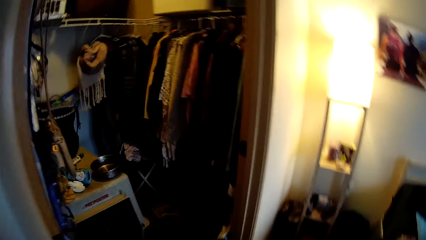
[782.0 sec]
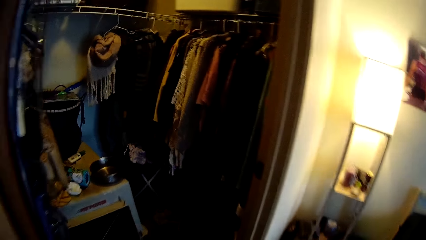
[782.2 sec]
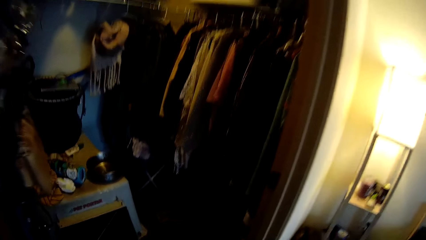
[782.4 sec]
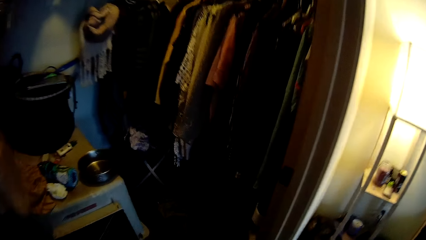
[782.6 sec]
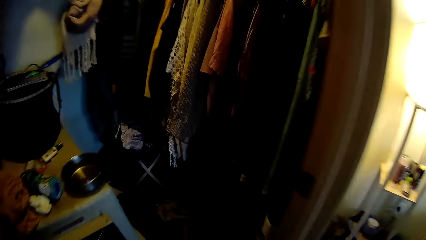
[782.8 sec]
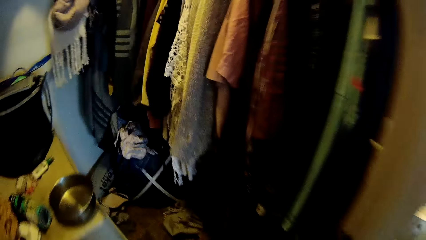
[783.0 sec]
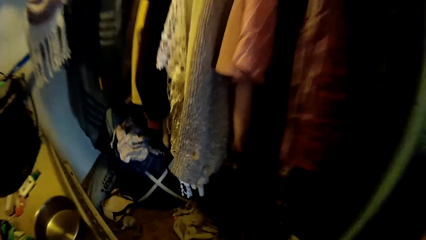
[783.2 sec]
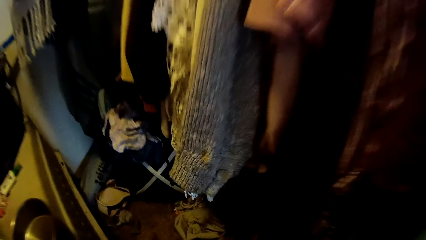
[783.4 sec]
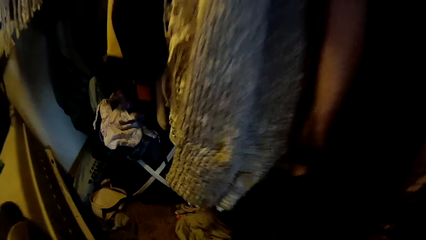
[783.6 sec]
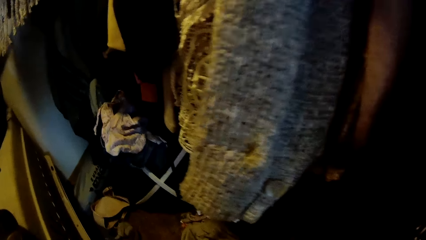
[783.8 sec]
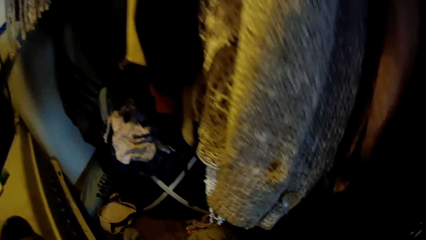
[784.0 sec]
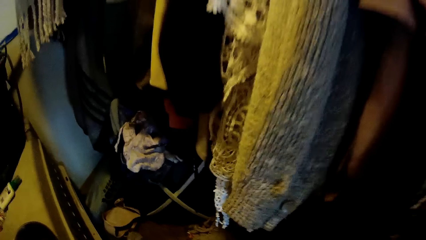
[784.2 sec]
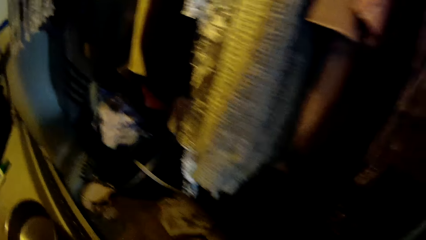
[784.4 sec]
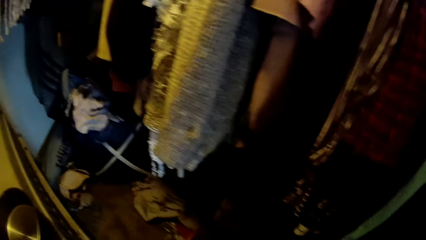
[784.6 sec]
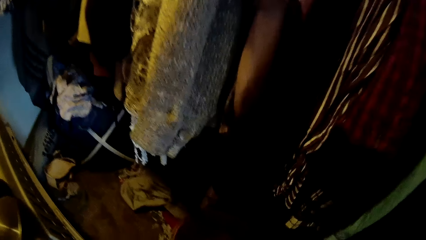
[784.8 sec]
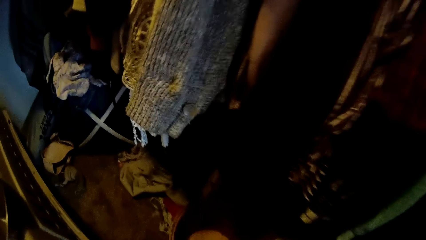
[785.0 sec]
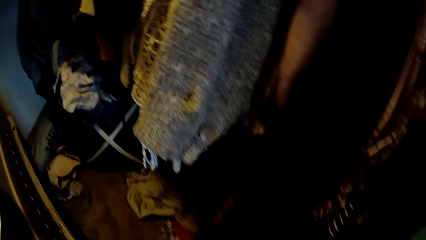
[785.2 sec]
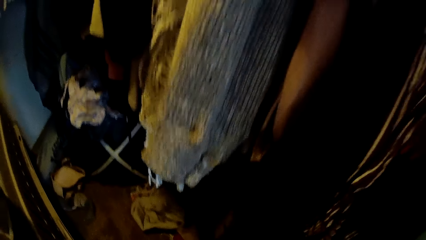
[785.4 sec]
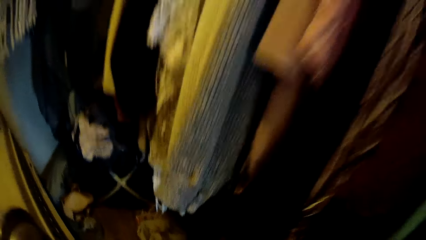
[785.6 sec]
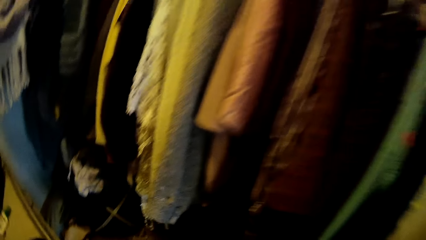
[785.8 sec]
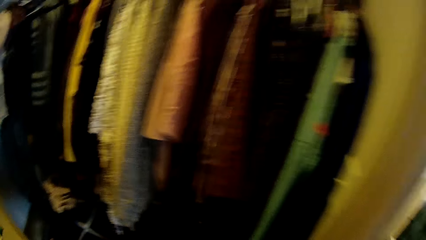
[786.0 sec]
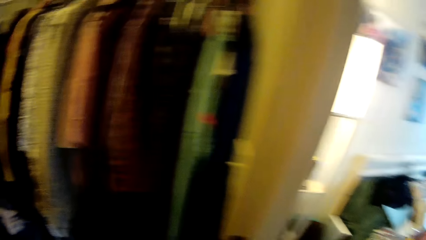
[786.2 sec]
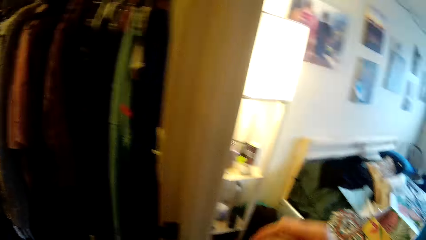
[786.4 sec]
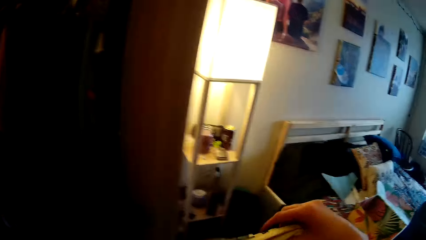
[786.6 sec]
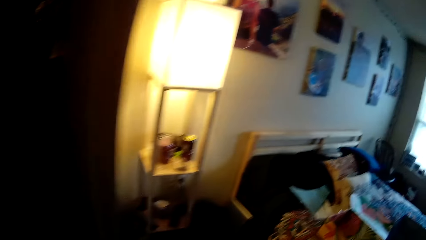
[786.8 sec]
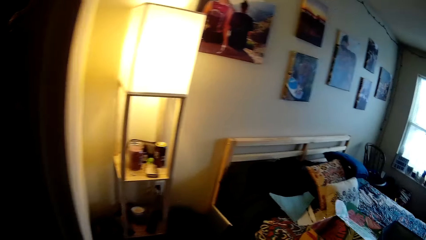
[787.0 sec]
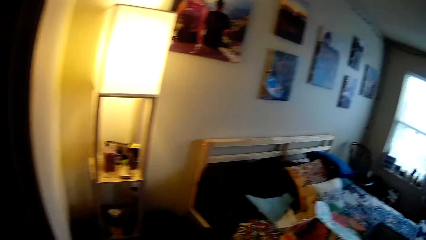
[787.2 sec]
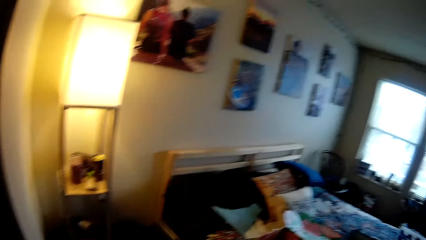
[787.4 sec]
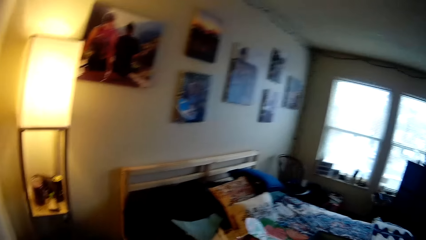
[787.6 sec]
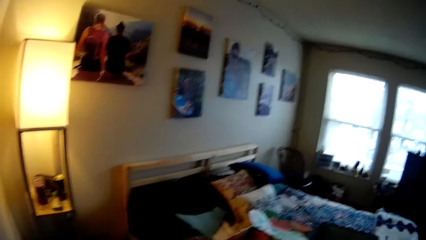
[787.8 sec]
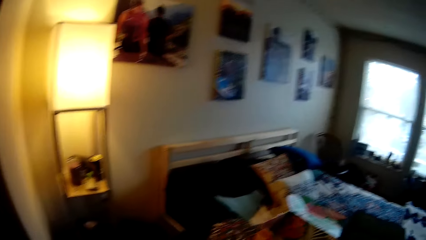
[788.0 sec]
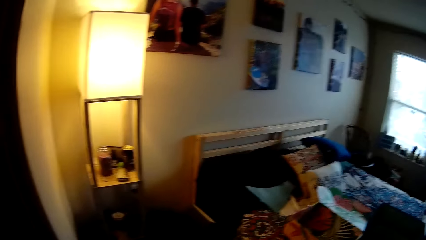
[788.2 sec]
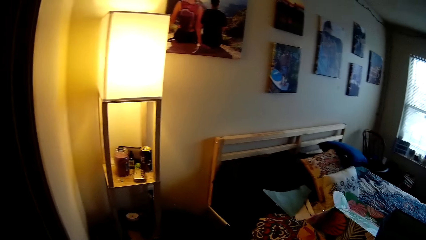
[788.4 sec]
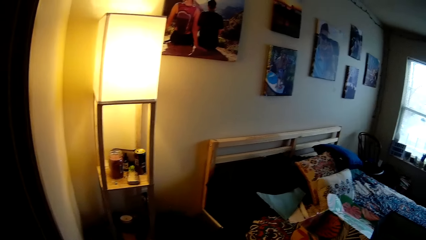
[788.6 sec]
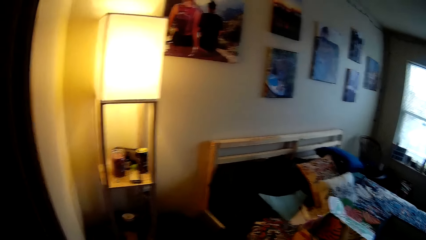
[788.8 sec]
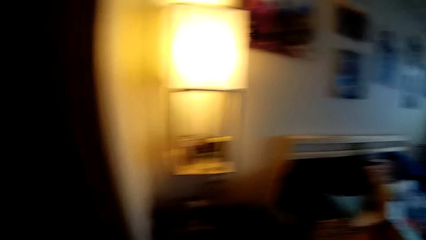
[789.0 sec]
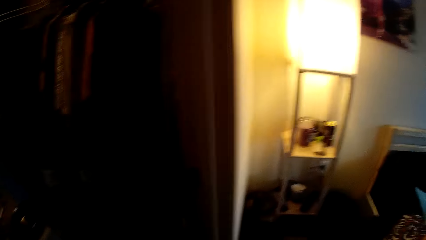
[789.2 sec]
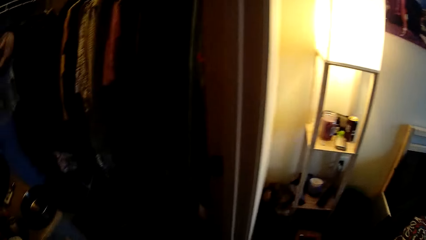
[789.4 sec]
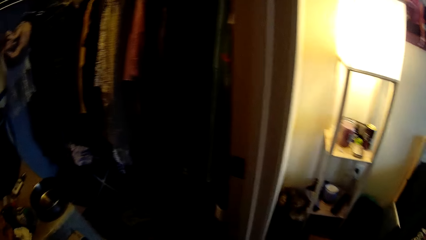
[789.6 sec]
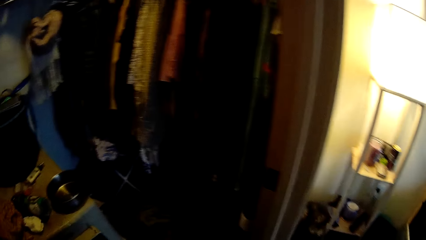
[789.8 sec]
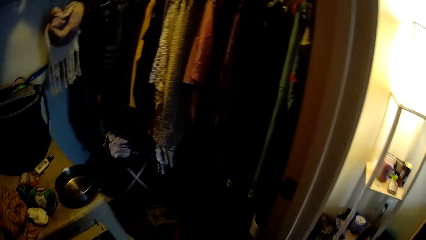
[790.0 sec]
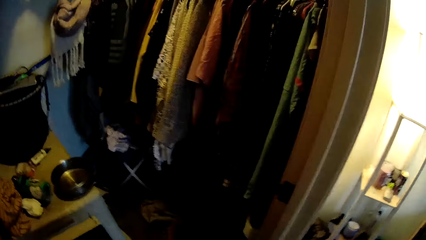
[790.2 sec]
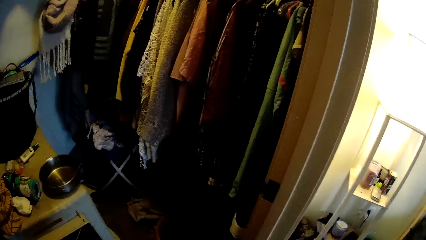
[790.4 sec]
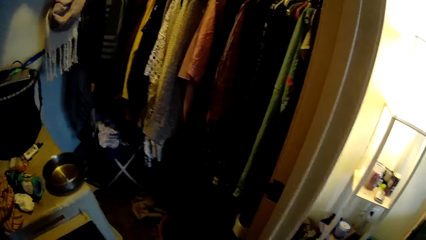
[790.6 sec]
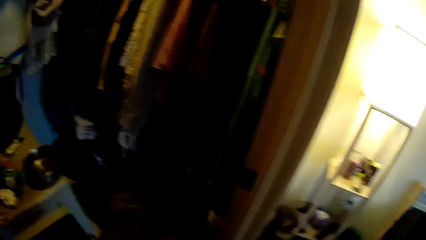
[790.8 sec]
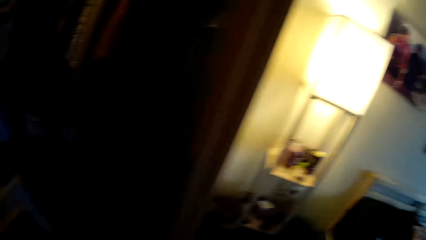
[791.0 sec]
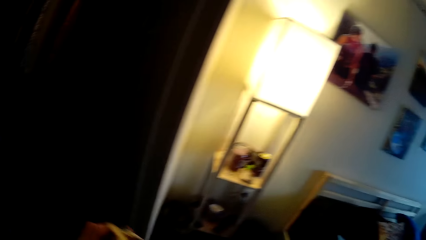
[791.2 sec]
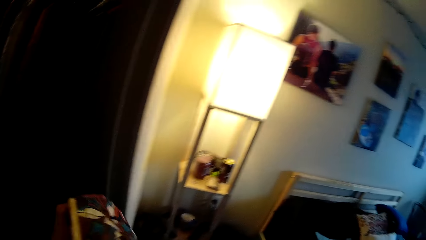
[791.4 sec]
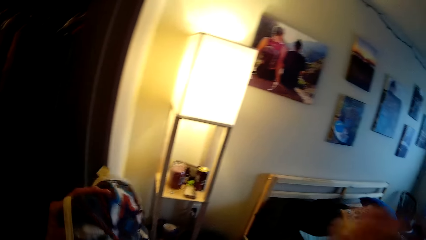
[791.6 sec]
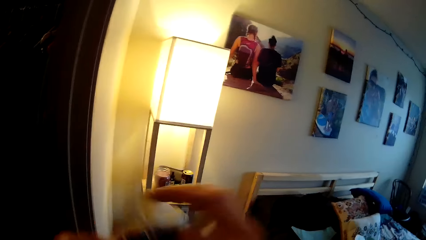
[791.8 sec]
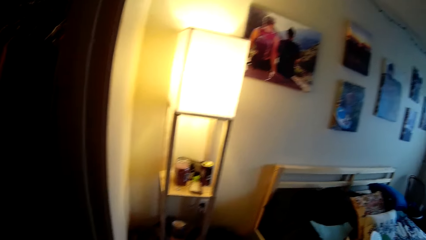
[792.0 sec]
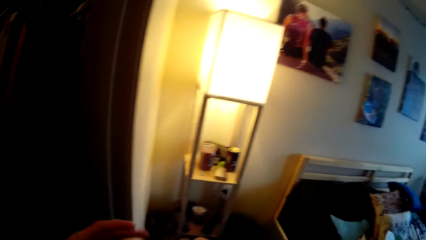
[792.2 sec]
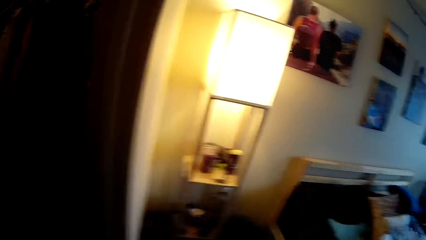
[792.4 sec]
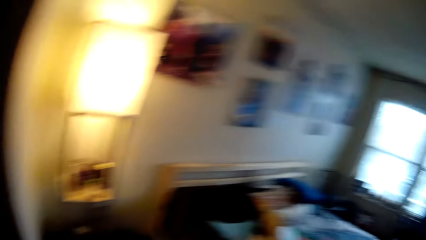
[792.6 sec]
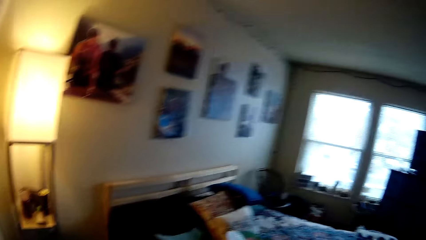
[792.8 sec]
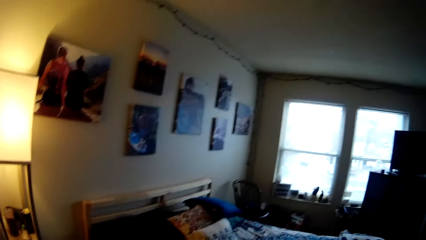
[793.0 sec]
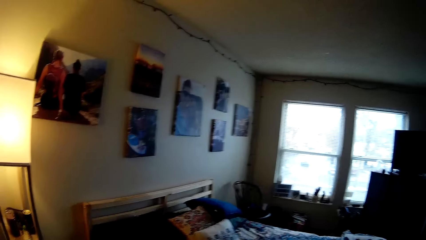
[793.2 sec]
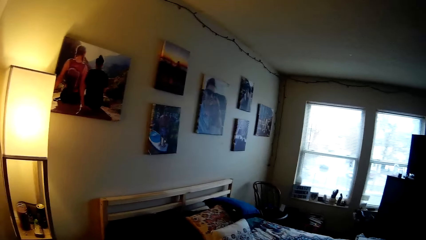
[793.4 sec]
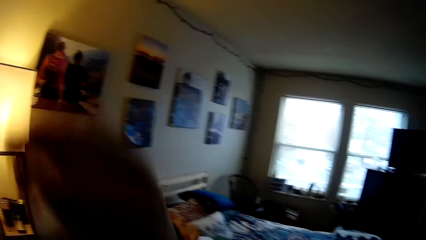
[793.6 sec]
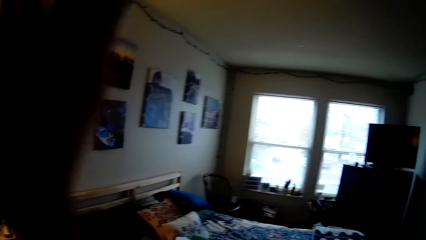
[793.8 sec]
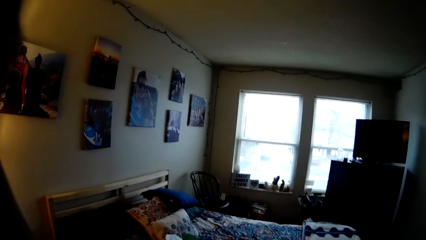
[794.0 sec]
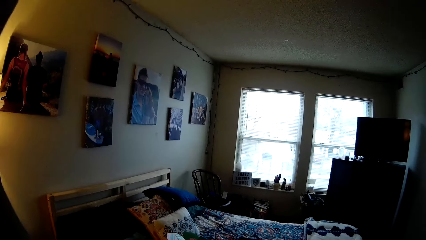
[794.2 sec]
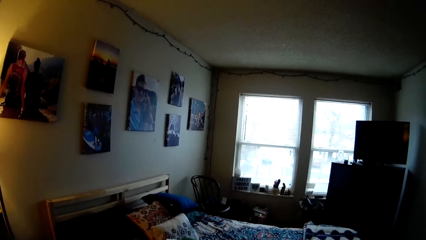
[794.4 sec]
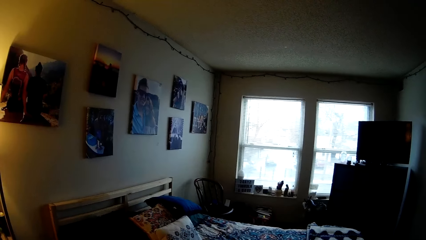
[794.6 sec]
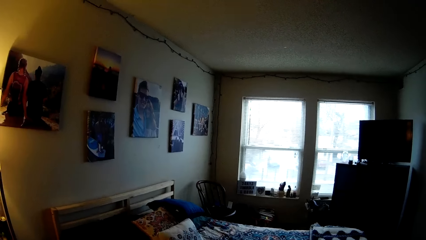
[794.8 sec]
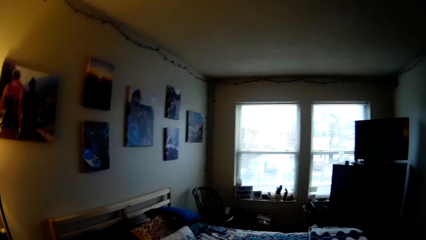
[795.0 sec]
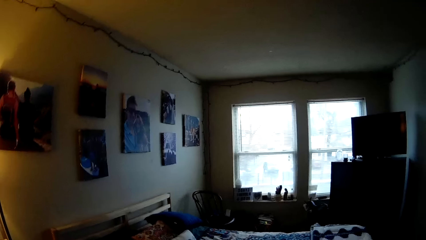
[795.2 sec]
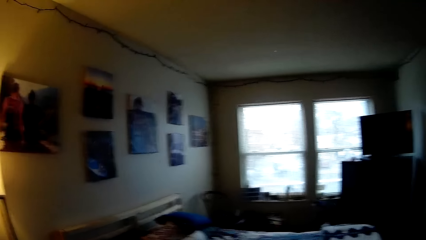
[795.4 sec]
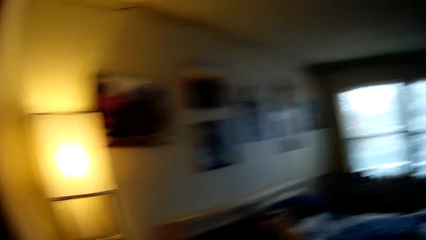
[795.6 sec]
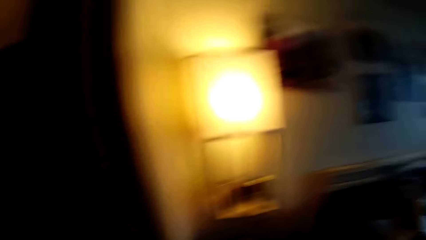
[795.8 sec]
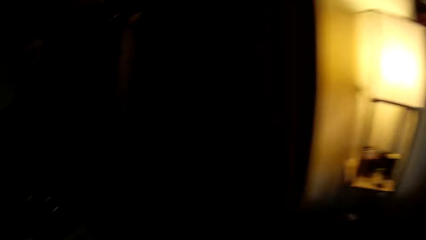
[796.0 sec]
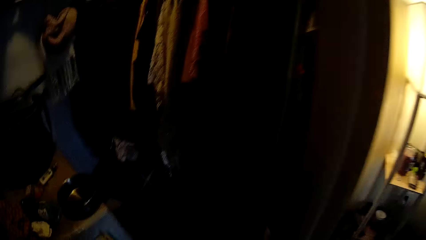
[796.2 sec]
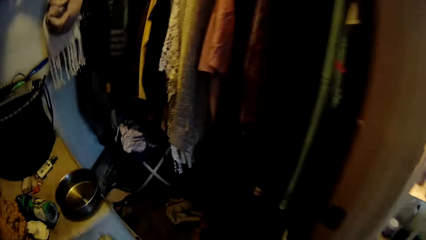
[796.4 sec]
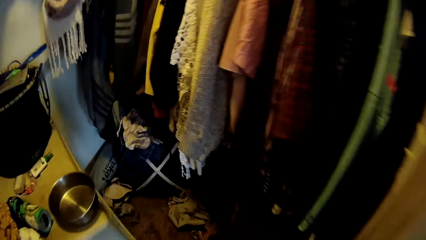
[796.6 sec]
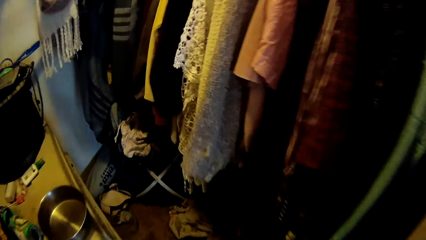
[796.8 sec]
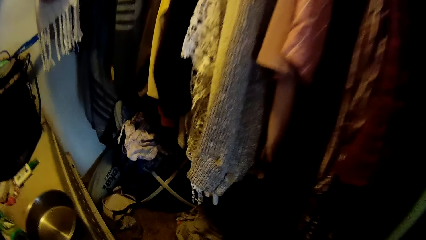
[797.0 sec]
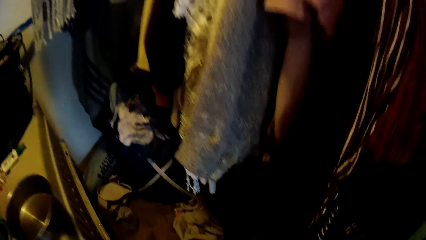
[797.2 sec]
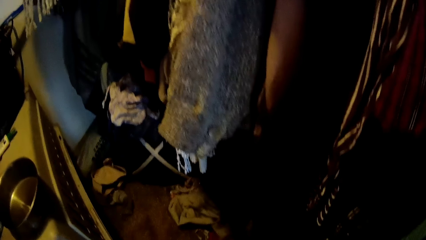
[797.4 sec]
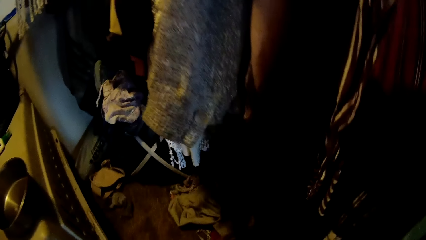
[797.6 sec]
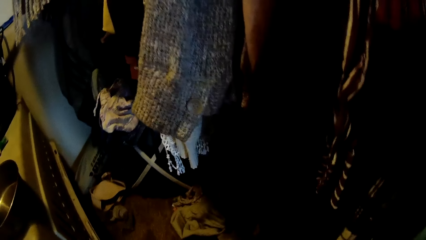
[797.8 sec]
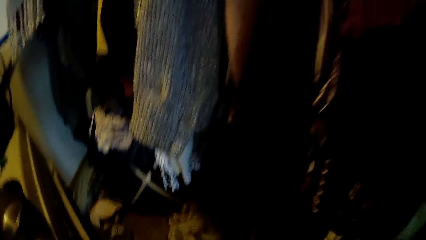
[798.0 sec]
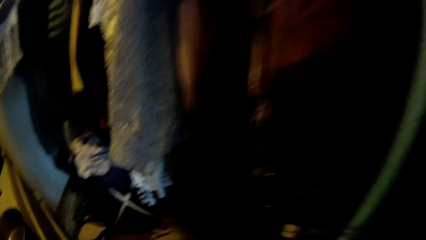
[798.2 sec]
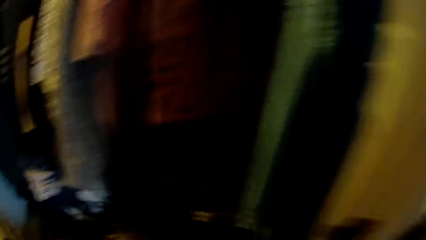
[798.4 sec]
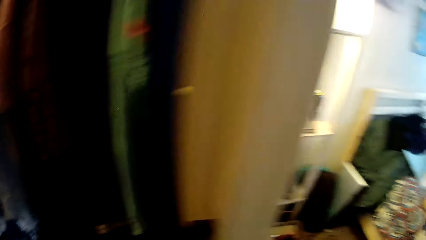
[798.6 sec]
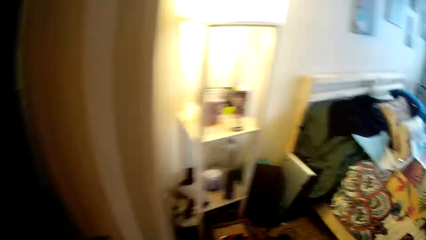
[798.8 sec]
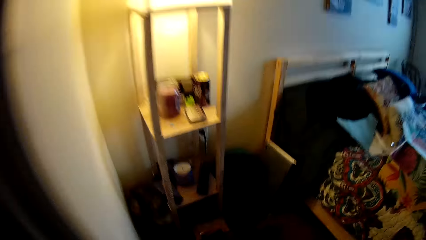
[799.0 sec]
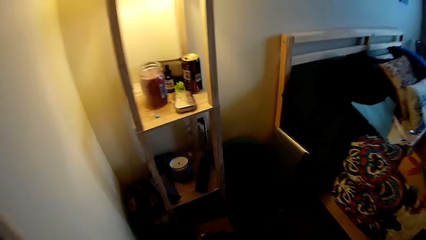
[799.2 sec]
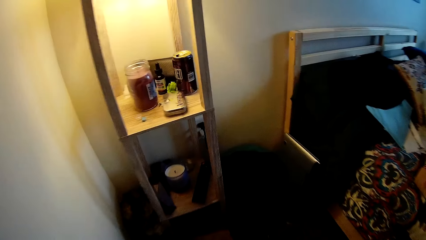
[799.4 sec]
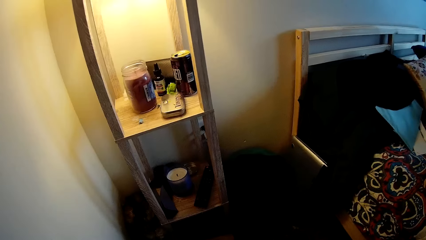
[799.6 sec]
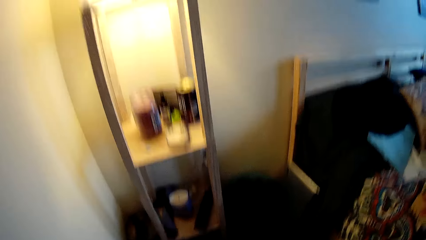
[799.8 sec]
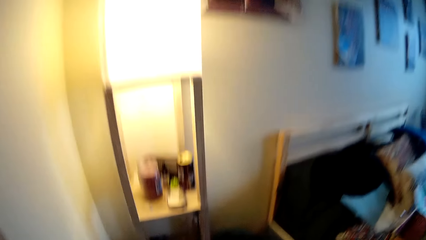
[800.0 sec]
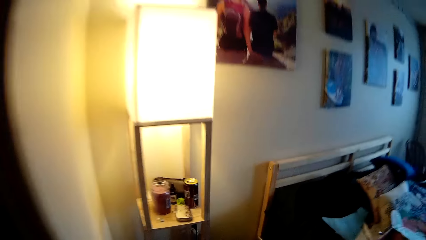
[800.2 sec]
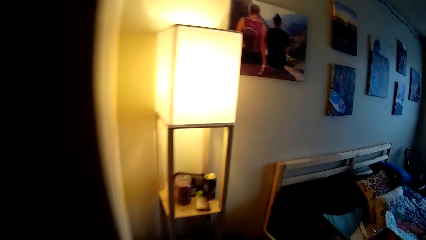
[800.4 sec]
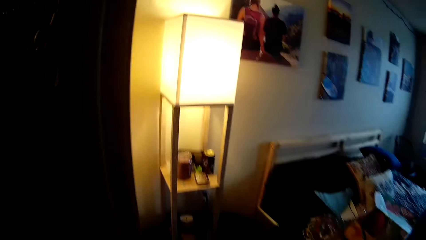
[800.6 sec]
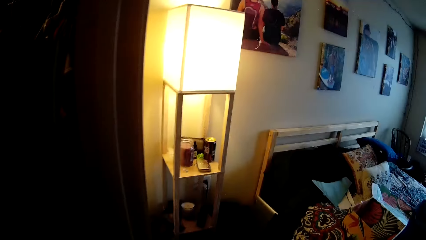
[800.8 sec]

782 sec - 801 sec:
The camera wearer holds a cloth with both hands.
